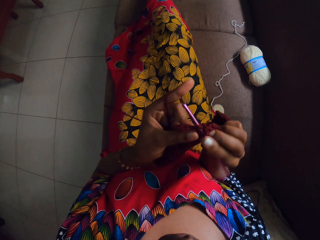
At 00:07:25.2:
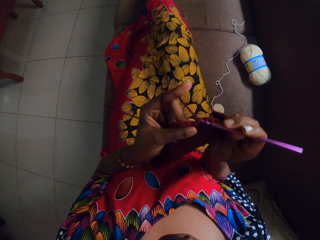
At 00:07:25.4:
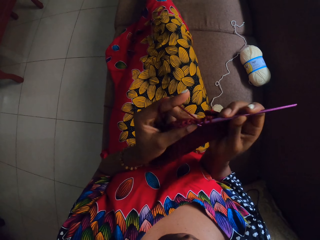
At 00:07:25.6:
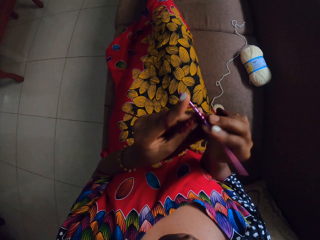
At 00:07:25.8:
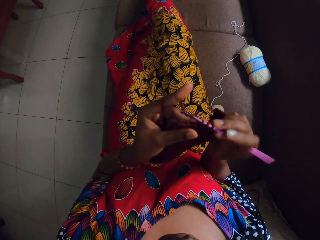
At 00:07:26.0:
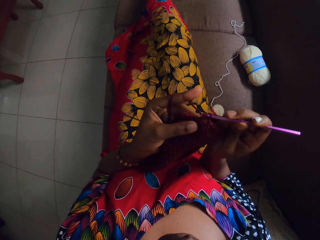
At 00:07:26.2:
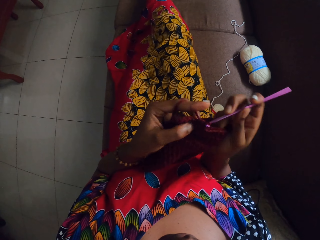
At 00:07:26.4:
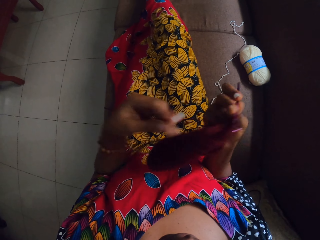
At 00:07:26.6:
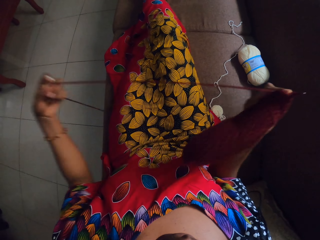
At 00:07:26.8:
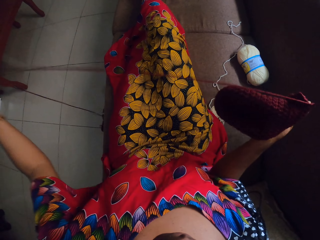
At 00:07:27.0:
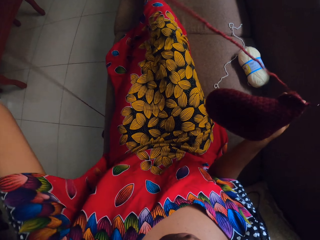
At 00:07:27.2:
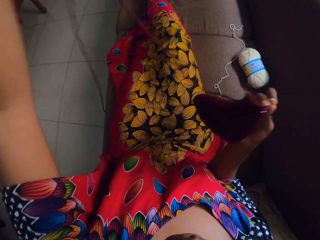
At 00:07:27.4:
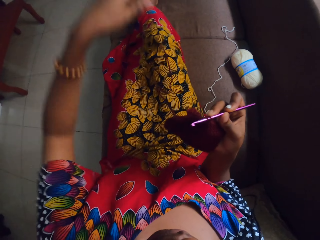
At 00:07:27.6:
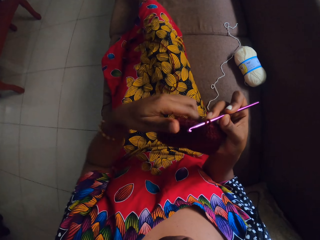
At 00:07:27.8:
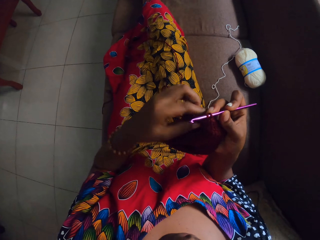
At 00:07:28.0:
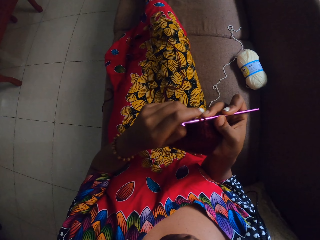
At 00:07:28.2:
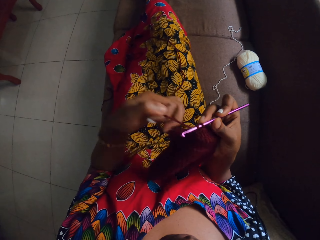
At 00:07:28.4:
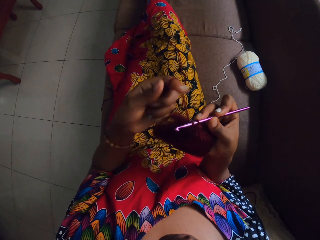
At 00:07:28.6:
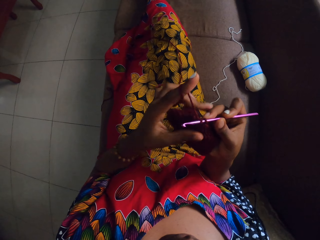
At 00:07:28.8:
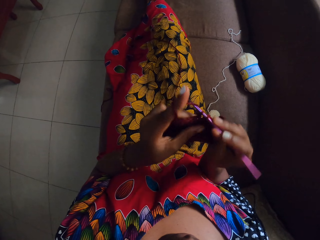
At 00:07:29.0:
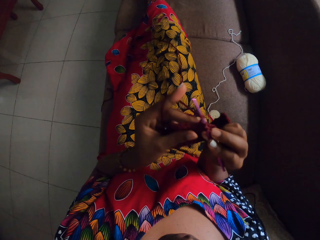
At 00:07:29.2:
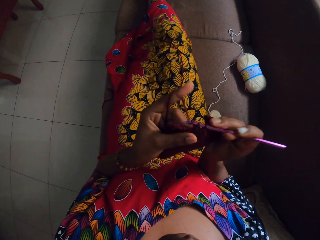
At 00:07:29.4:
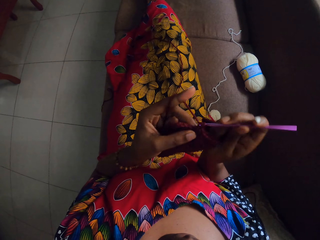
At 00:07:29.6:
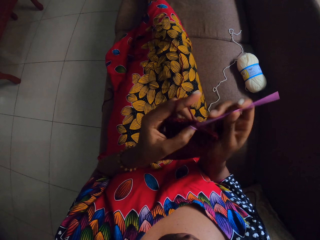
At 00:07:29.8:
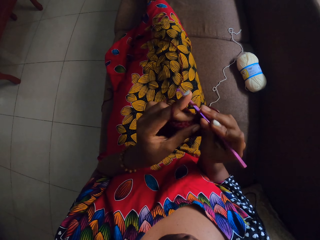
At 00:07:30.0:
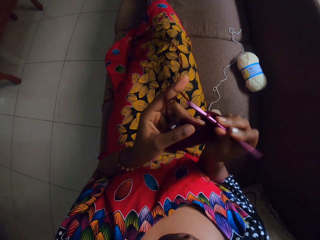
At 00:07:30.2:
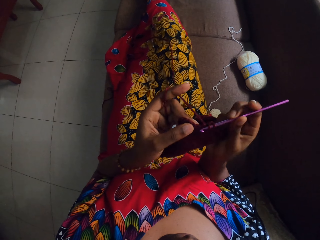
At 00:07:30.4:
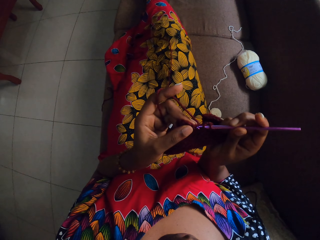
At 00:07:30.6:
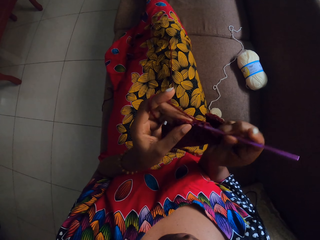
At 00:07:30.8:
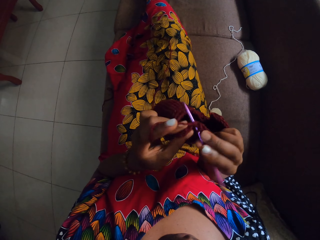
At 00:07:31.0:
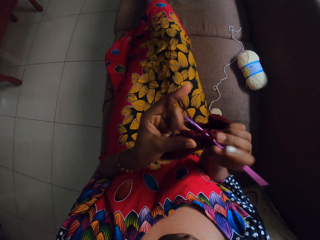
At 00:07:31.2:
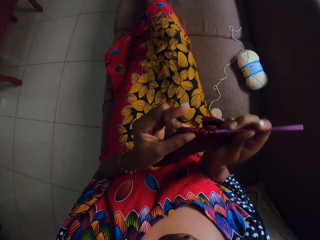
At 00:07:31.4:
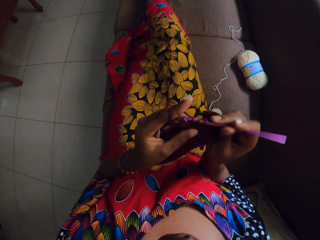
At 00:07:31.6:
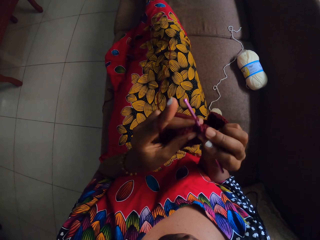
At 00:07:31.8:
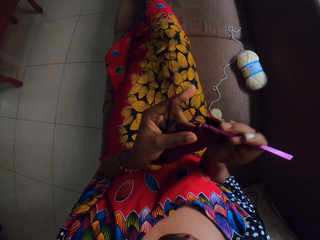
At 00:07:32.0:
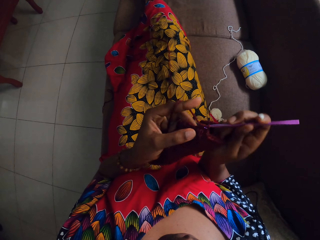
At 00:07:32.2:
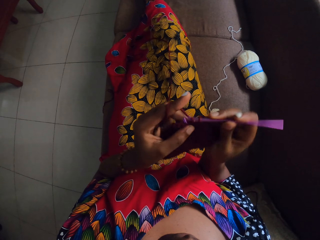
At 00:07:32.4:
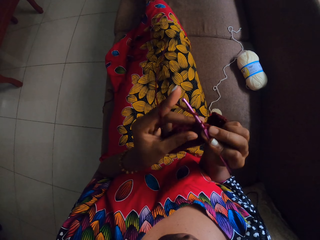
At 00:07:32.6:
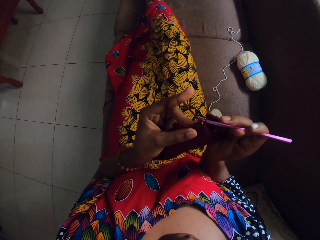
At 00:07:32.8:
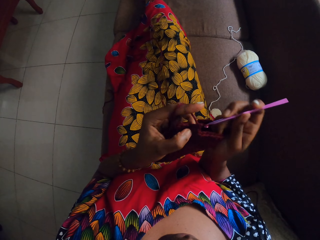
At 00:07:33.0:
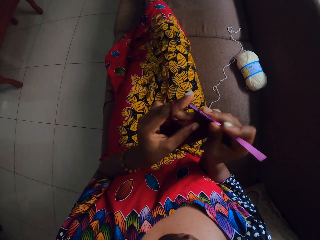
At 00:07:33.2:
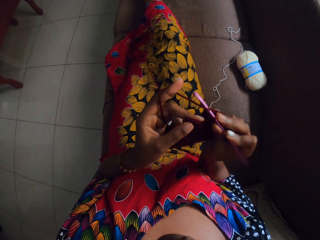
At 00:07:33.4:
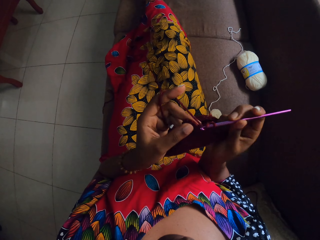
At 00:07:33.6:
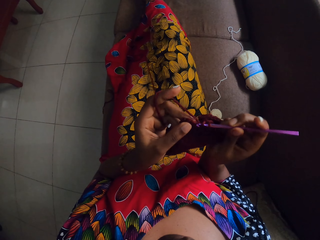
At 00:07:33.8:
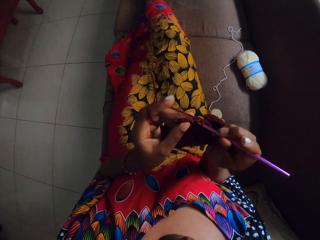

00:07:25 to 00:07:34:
The camera wearer pulls the wool from the yarn on the floor with her left hand. She crochets the crocheted yarn with the knitting hook in her right hand.

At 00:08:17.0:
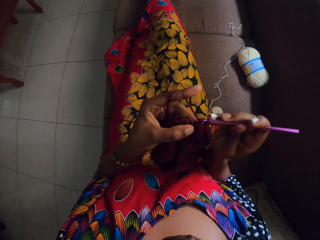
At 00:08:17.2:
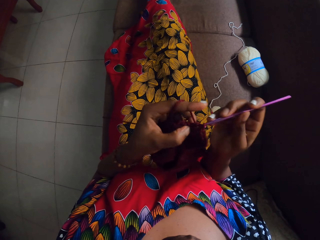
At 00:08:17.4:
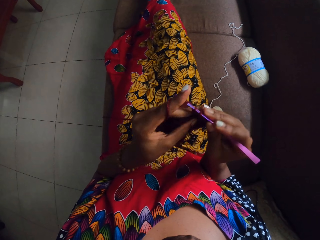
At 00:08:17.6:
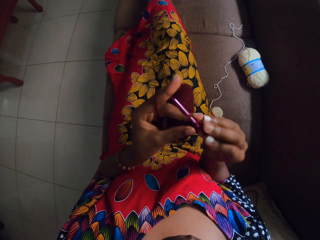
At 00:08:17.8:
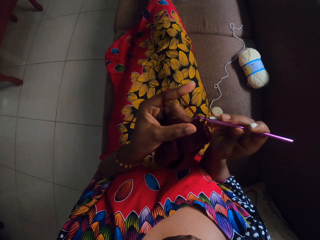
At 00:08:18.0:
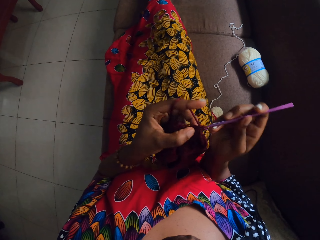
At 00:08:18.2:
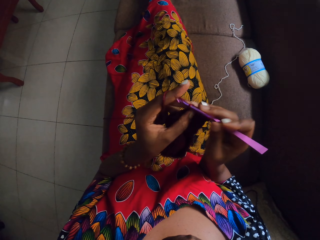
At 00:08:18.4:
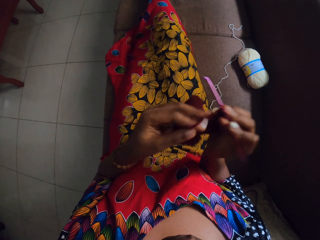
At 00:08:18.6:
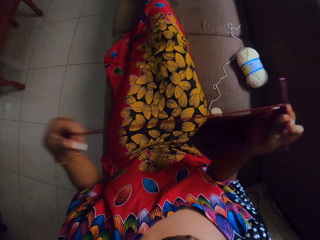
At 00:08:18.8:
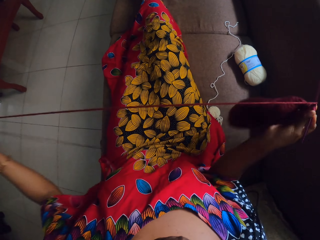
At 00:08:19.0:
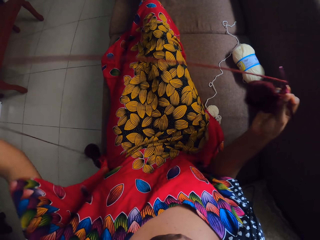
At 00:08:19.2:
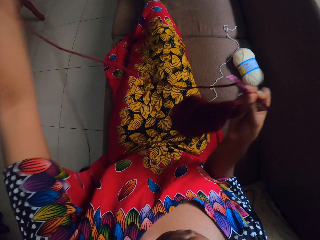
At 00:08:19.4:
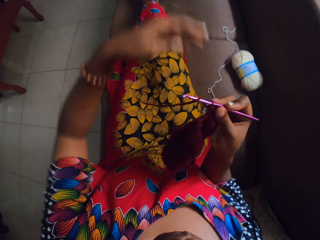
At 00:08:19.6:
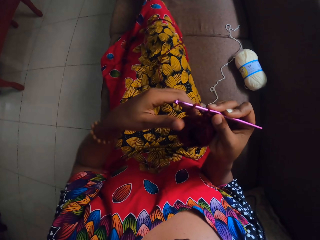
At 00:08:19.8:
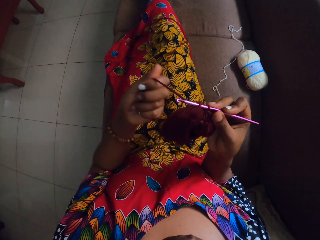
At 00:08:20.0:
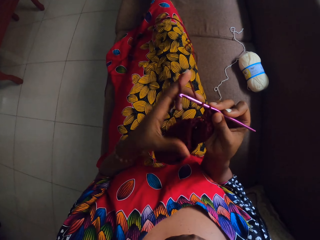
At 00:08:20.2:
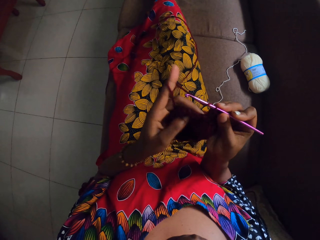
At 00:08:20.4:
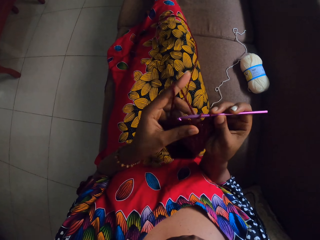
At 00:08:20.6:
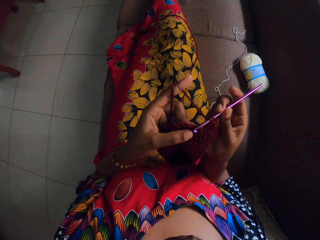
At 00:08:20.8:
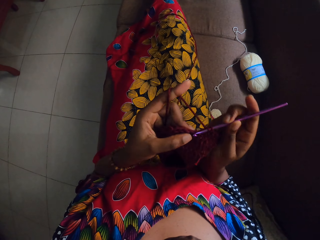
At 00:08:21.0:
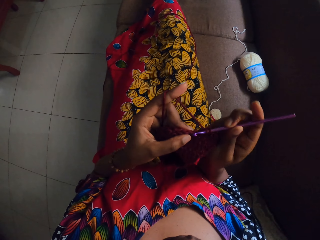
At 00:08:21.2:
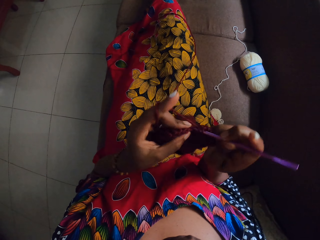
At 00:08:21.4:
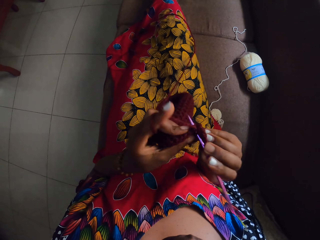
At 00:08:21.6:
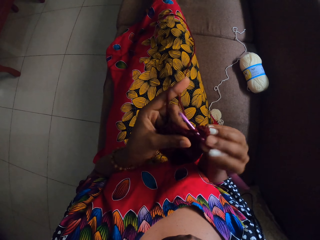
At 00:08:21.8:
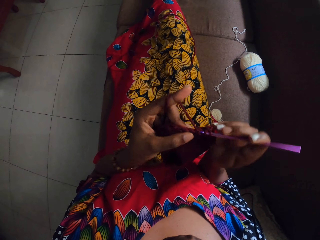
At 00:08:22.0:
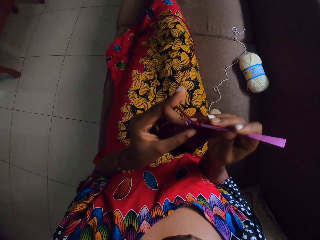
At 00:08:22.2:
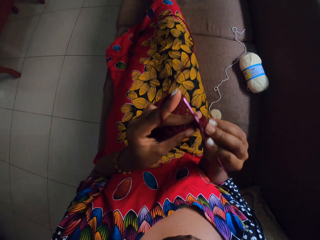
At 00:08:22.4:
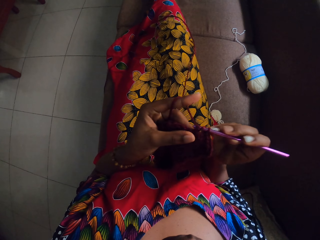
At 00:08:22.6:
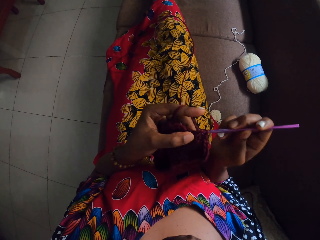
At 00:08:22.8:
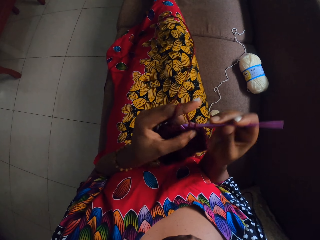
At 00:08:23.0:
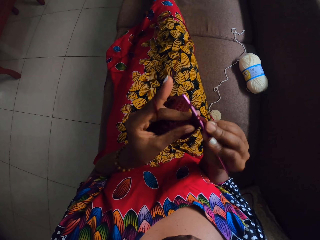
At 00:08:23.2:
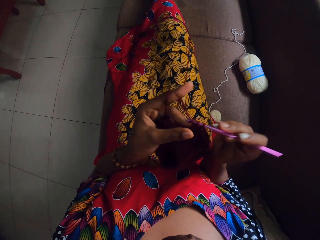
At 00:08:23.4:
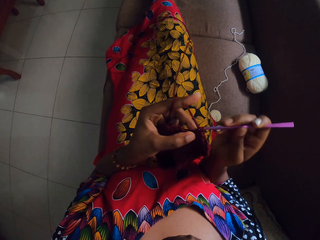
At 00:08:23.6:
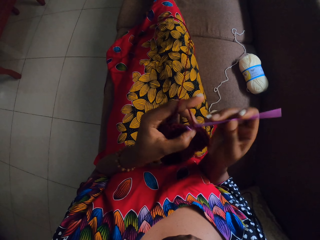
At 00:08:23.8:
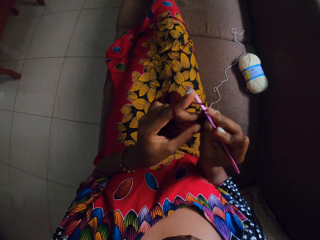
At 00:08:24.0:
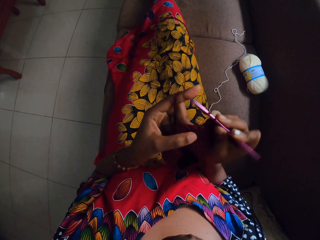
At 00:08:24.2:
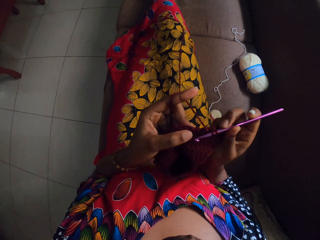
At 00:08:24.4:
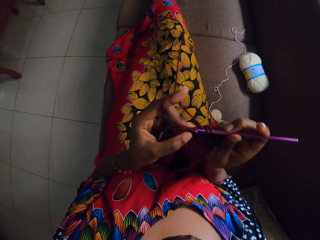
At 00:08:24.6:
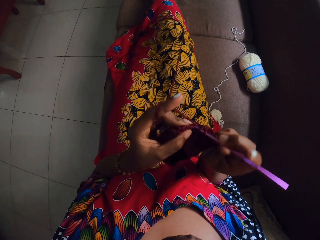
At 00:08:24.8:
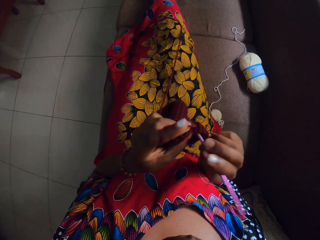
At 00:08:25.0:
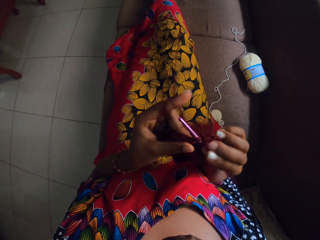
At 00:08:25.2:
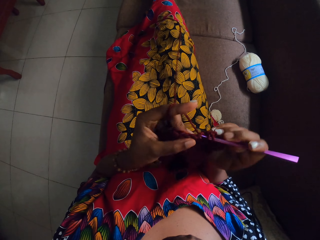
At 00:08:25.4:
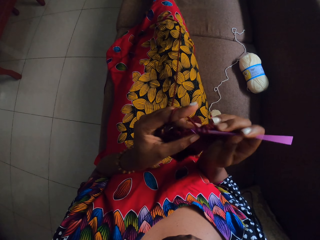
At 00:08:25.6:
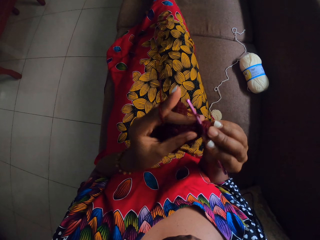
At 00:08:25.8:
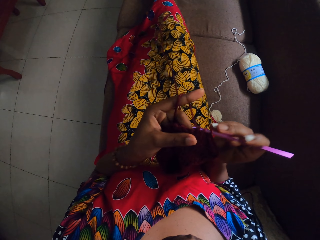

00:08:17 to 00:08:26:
The camera wearer pulls the wool from the yarn on the floor with her left hand. She crochets the crocheted yarn with the knitting hook in her right hand.

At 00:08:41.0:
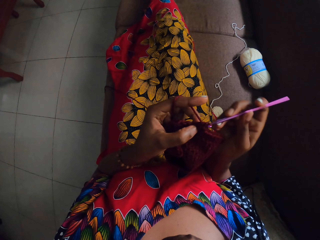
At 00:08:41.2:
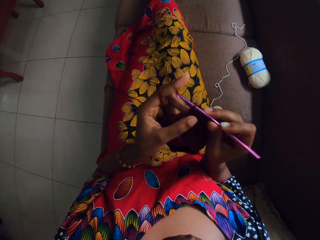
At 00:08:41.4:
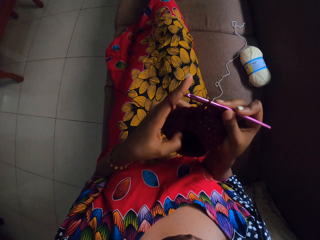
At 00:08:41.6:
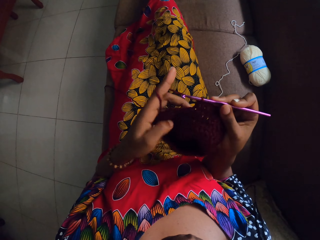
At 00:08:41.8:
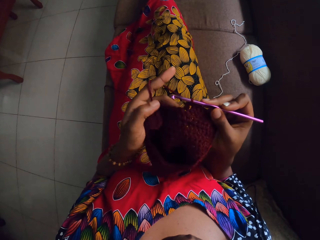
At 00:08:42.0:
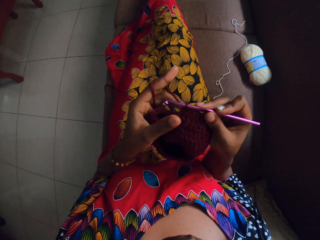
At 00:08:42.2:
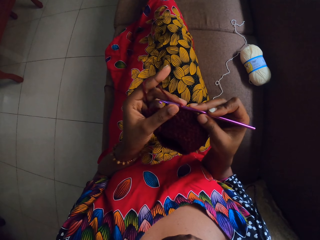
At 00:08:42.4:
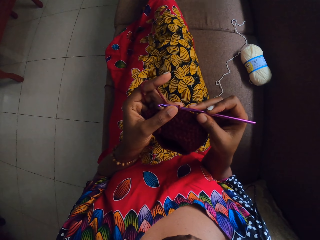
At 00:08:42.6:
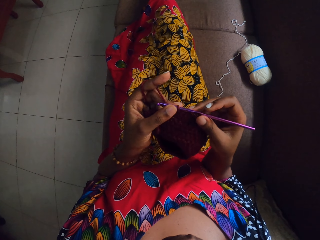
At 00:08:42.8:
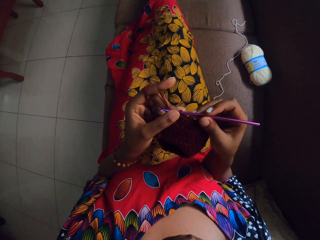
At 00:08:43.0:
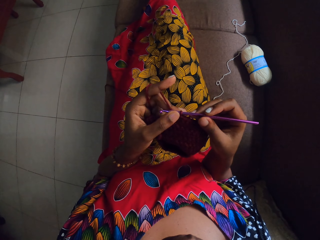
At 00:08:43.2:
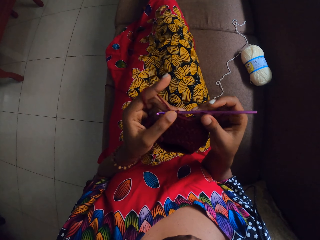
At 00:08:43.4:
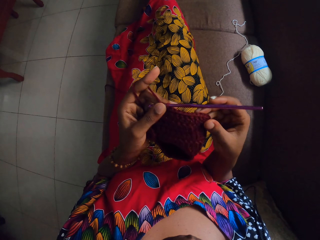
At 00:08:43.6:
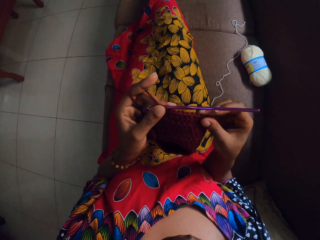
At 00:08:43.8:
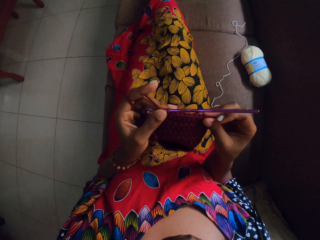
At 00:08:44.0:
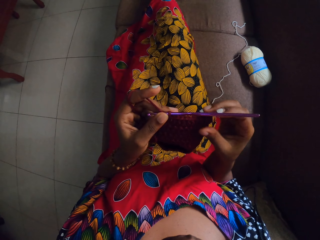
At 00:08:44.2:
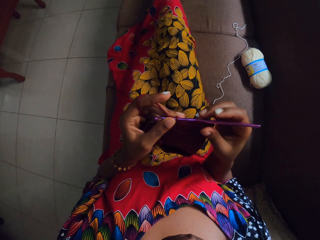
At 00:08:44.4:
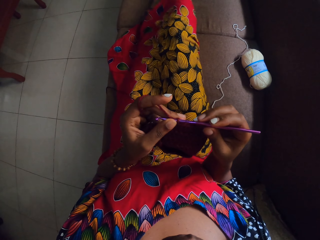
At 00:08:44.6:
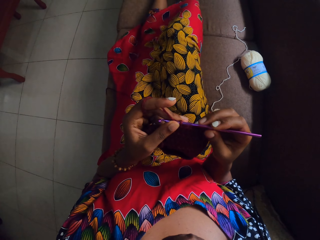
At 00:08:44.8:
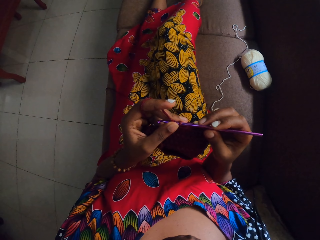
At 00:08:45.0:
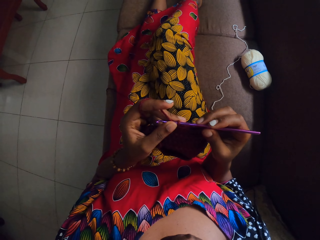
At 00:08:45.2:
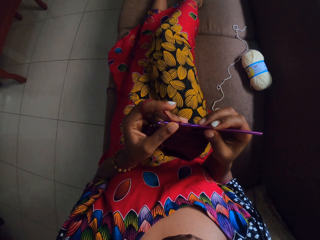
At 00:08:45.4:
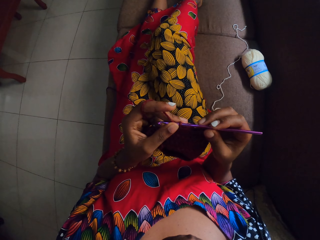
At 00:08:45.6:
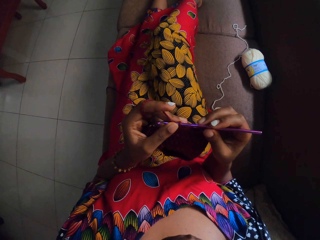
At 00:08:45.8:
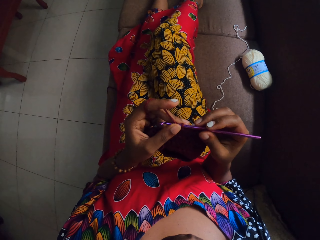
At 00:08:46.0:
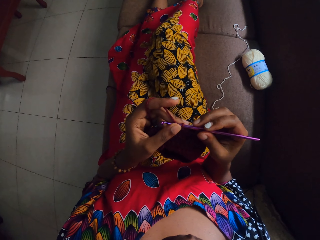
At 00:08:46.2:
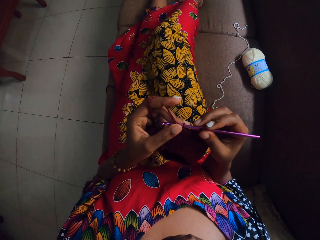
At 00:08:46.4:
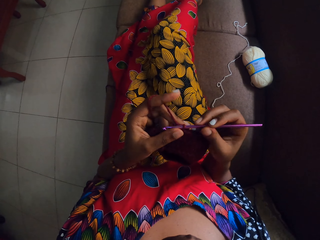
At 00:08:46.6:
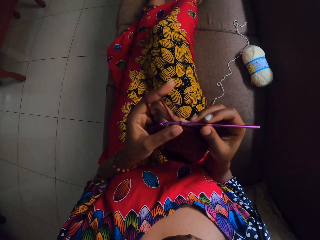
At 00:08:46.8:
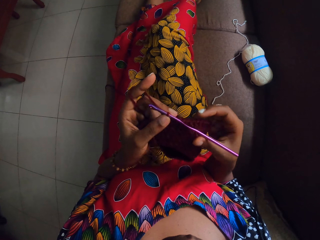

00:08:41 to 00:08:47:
The camera wearer looks at the crochet.
